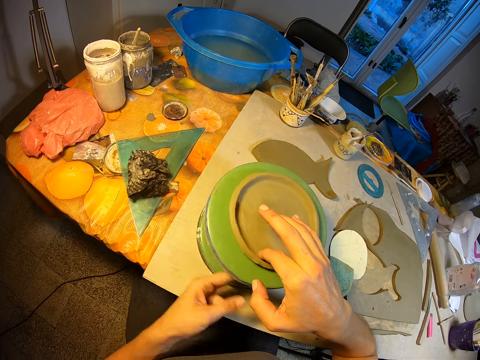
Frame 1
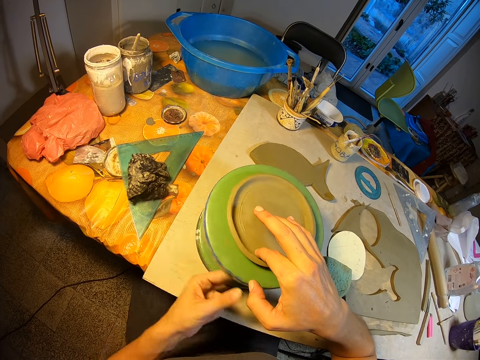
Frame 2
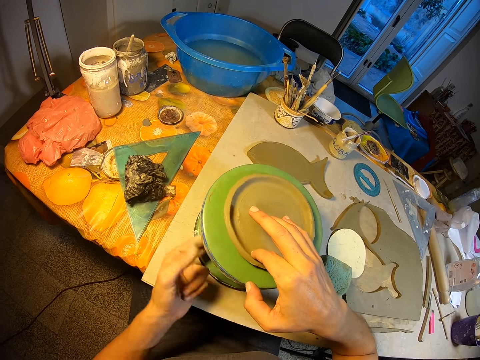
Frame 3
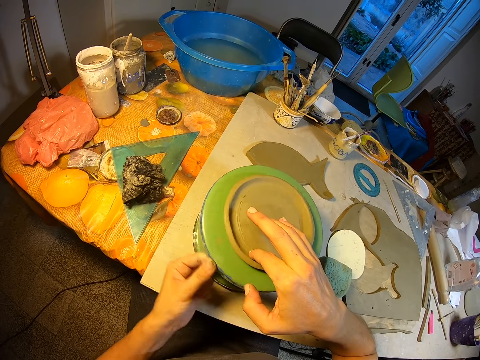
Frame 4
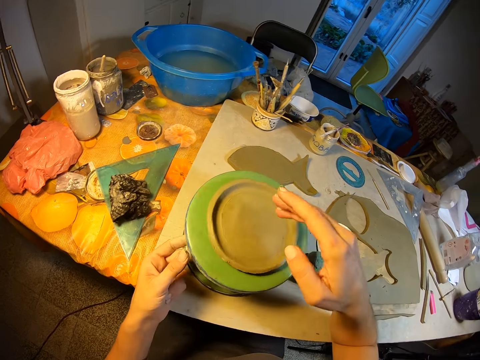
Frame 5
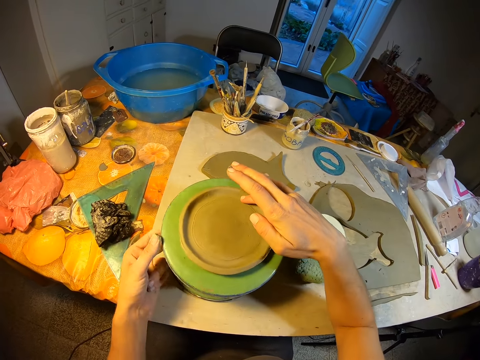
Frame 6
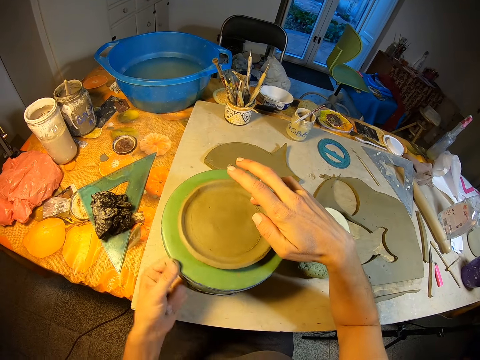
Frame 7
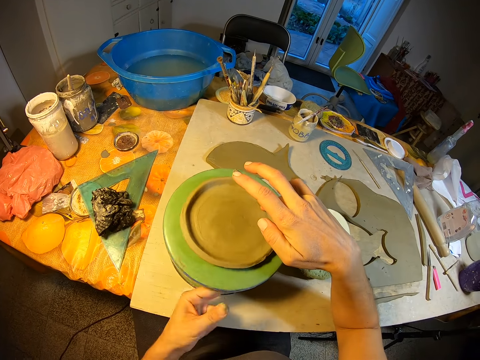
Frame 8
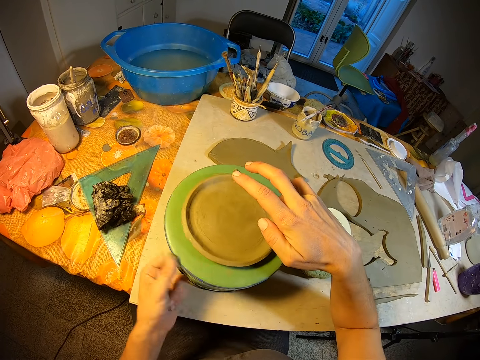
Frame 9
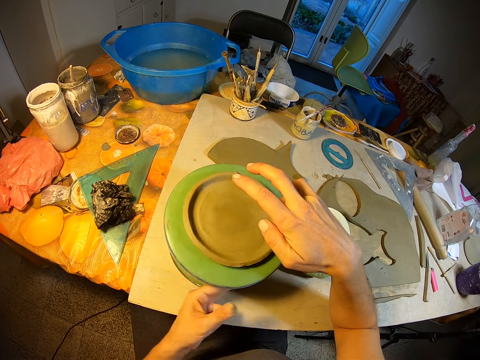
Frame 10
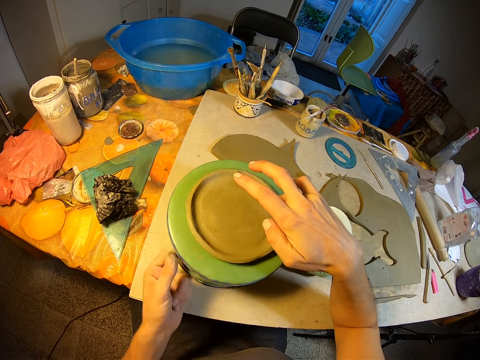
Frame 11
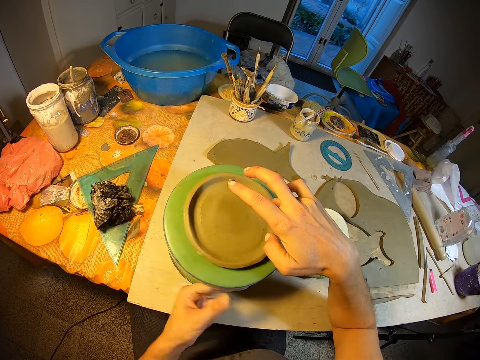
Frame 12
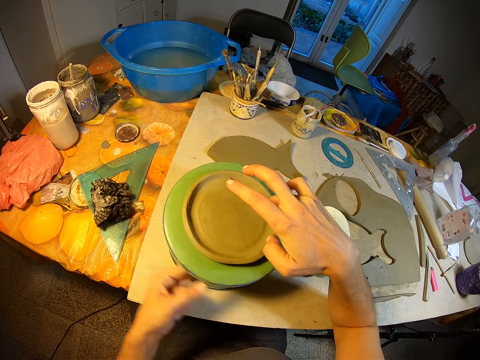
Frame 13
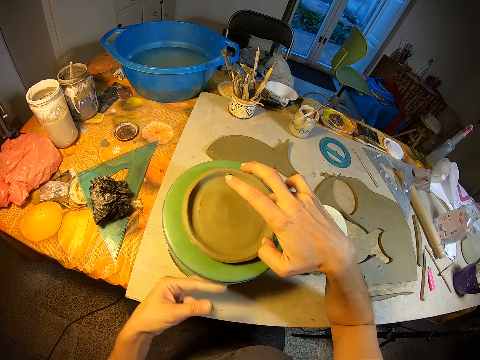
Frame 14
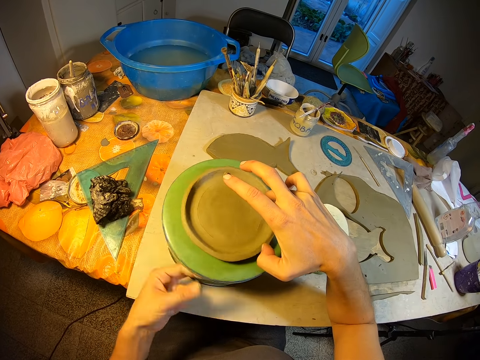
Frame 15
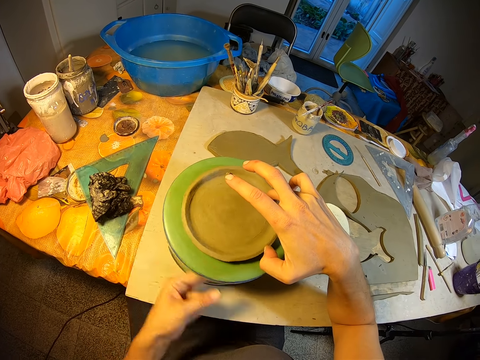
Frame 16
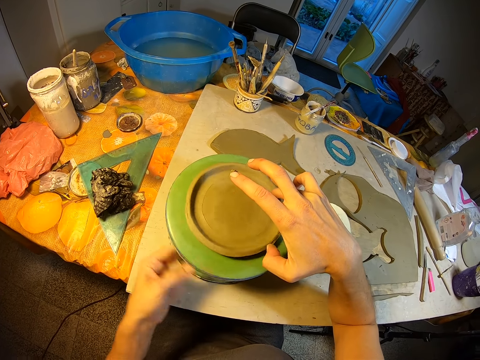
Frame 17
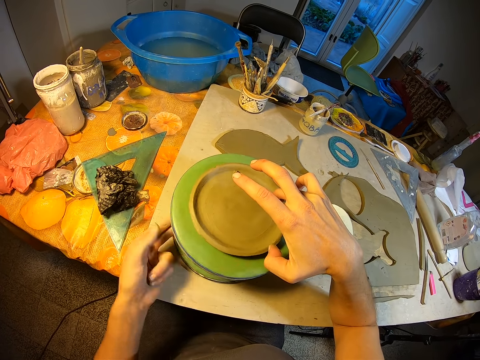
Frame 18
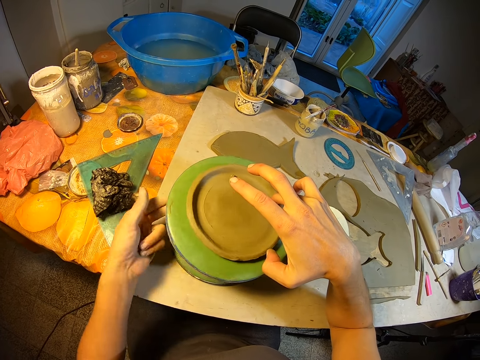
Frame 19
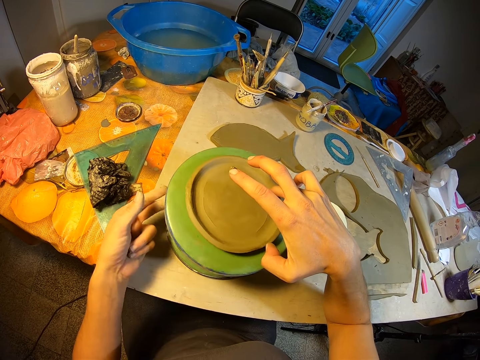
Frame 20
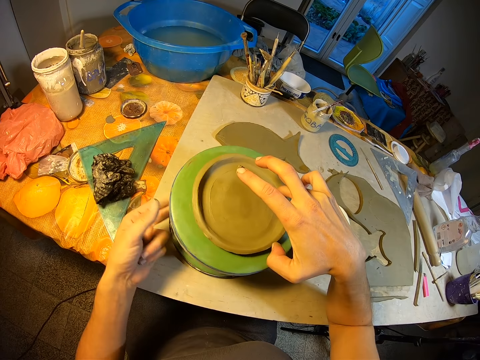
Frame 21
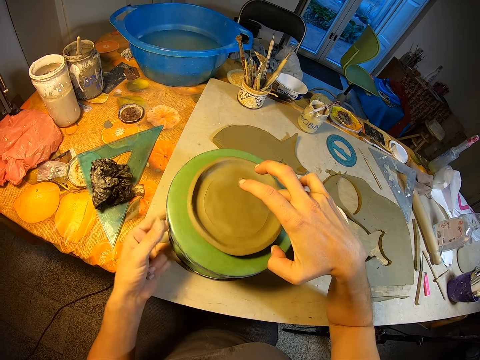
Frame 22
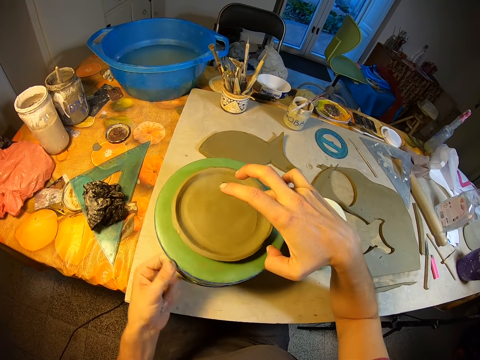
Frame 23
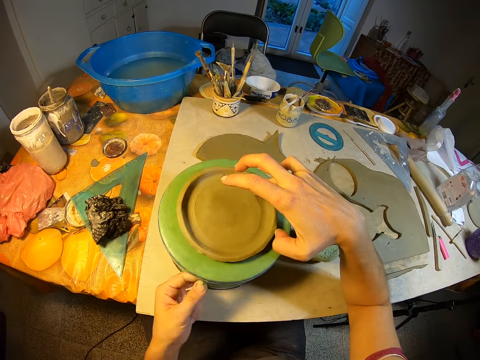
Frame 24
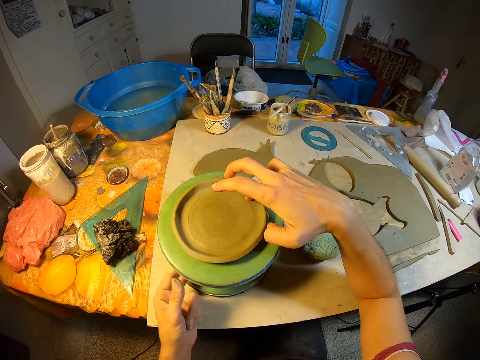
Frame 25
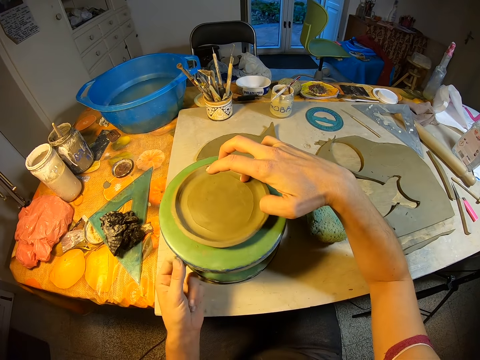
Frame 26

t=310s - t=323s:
The camera wearer smoothens the clay mold on the revolving seat on the table with her right hand. She rotates the revolving seat on the table with her left hand.

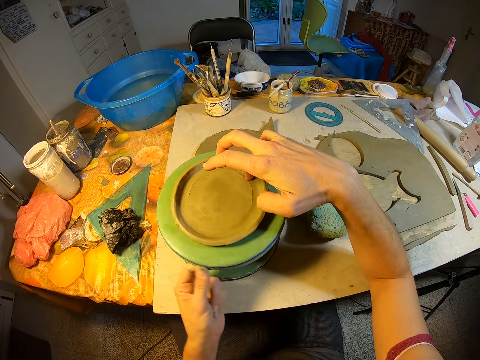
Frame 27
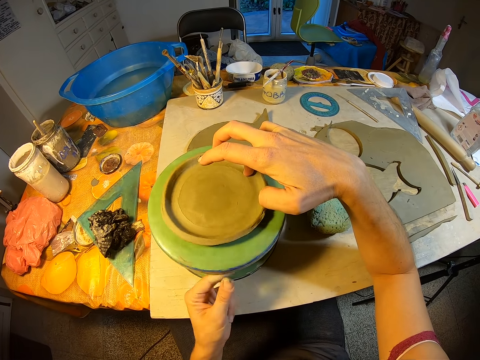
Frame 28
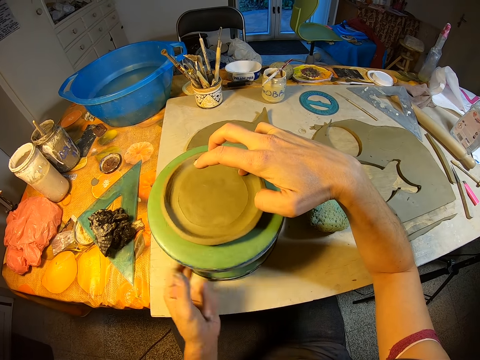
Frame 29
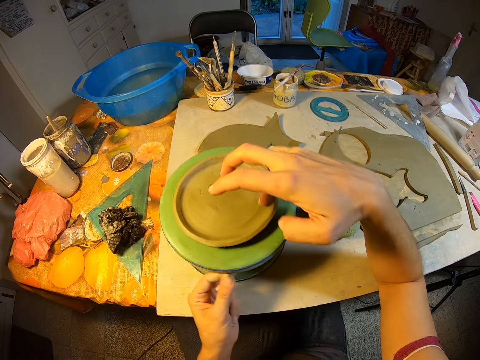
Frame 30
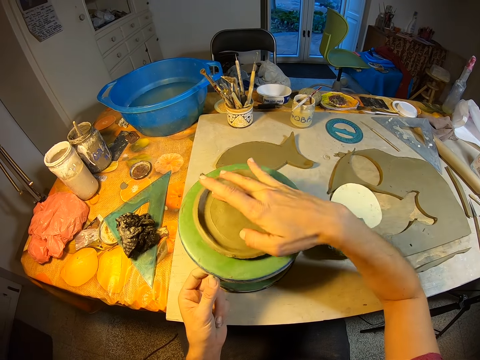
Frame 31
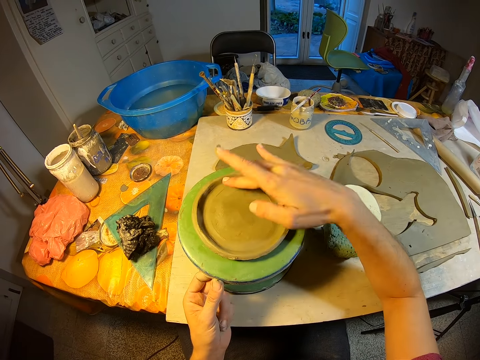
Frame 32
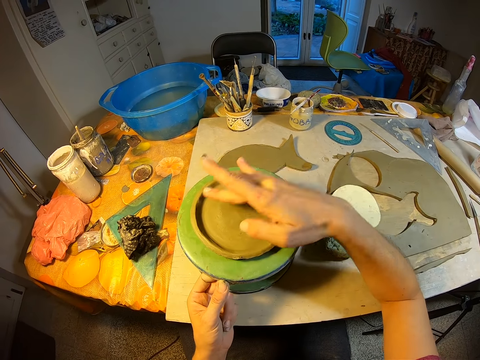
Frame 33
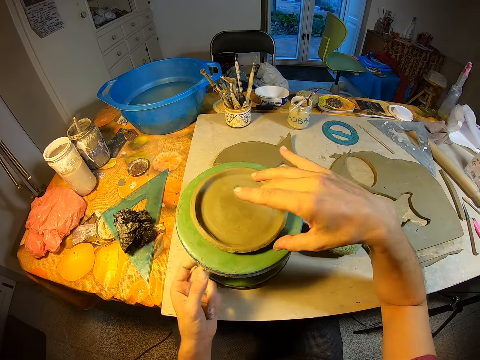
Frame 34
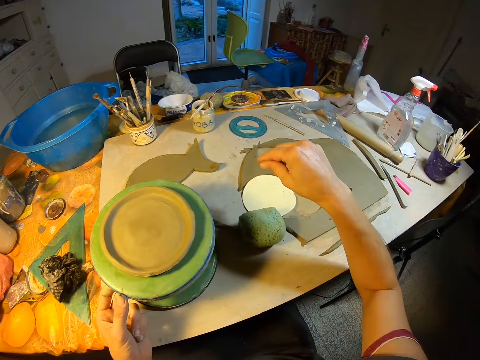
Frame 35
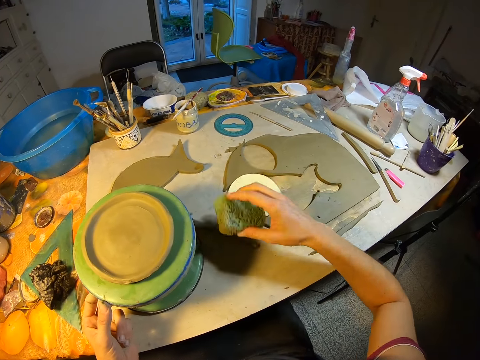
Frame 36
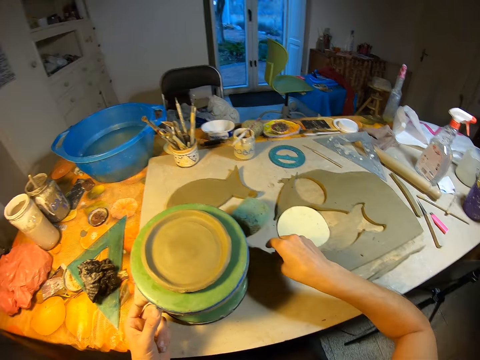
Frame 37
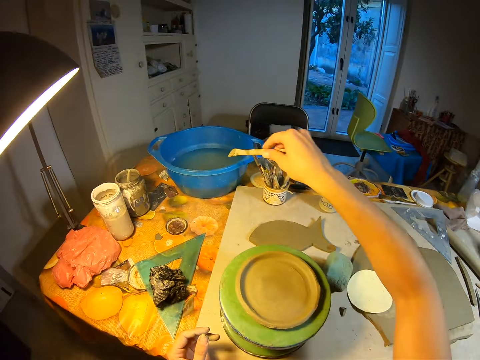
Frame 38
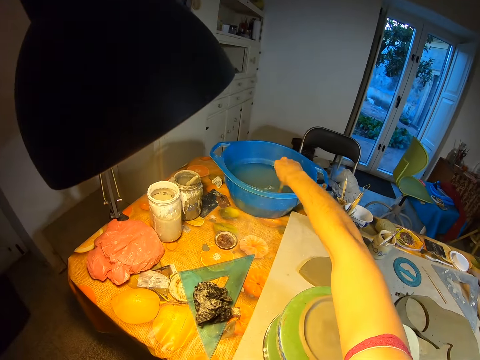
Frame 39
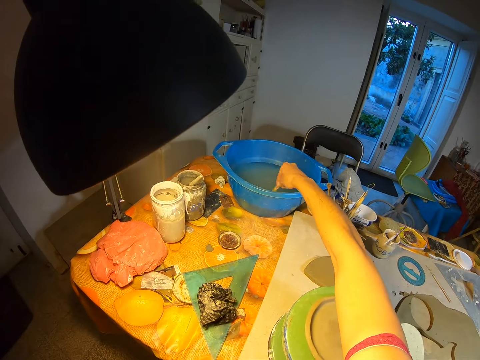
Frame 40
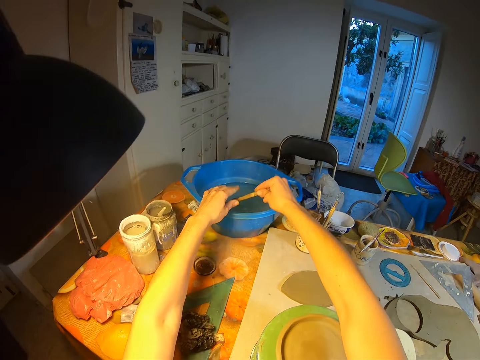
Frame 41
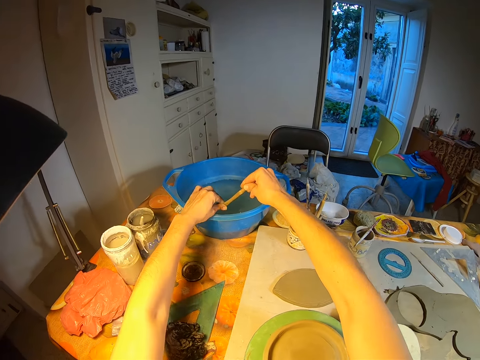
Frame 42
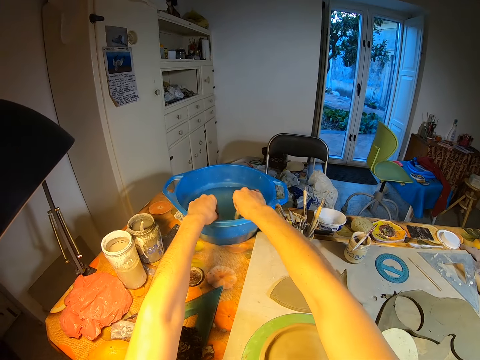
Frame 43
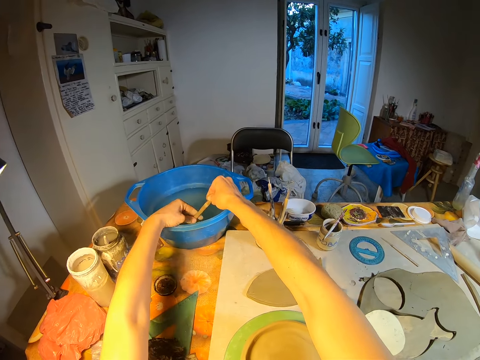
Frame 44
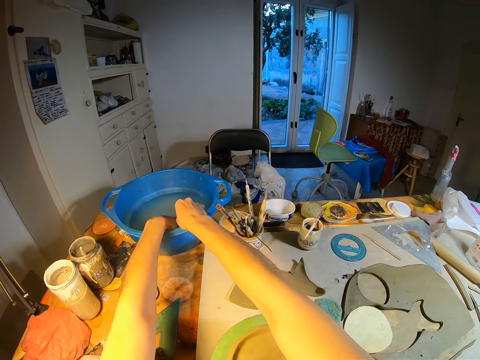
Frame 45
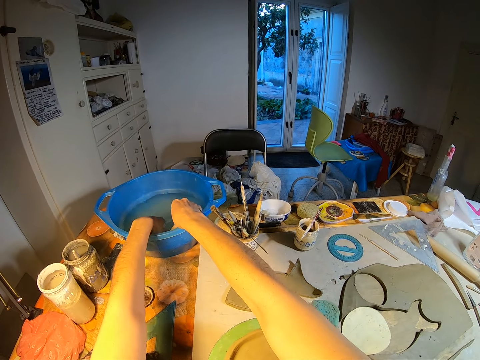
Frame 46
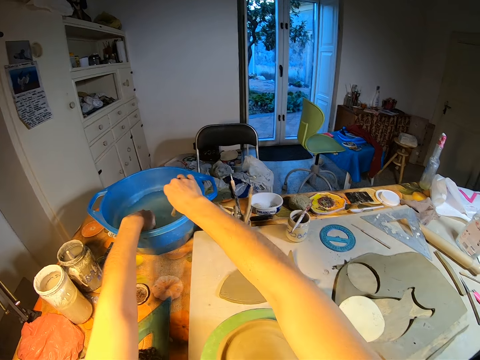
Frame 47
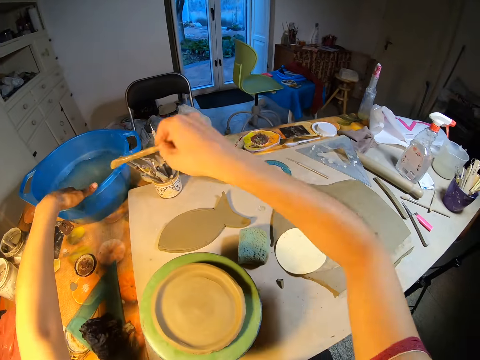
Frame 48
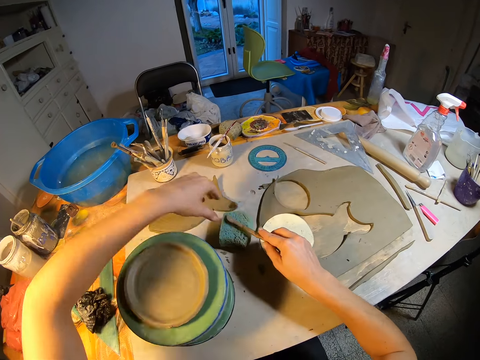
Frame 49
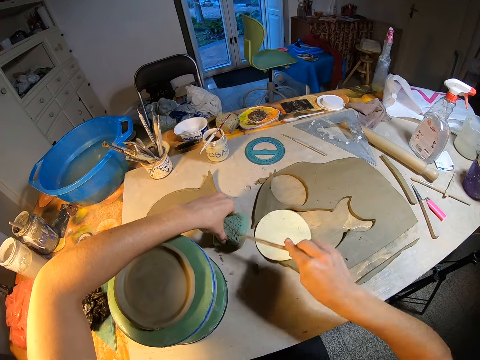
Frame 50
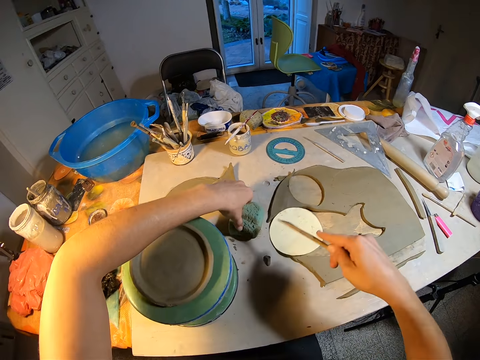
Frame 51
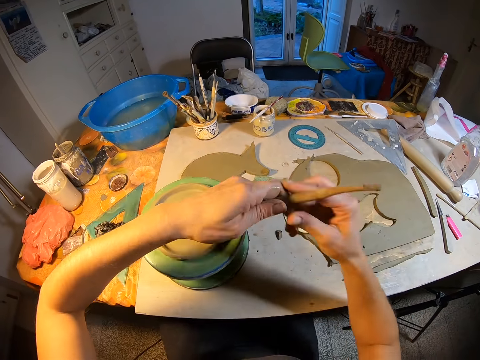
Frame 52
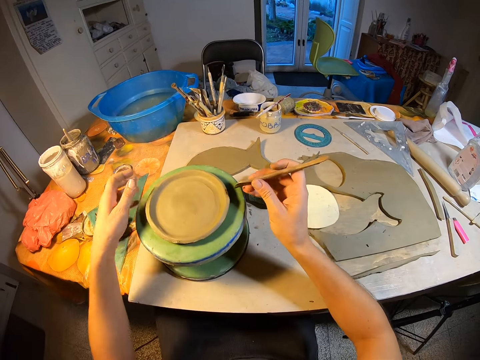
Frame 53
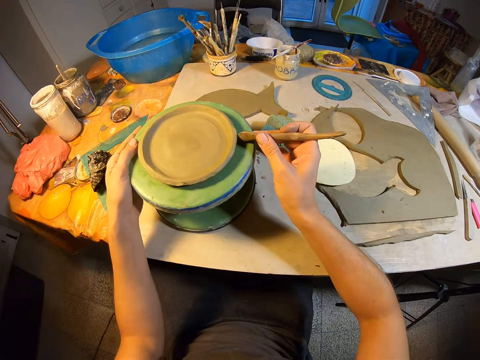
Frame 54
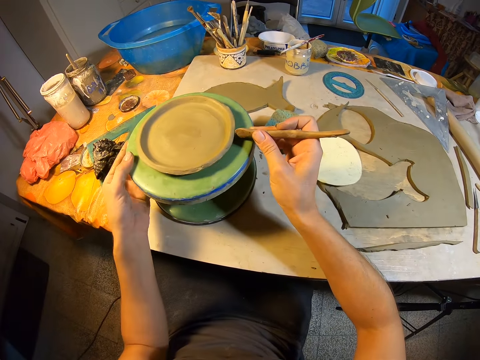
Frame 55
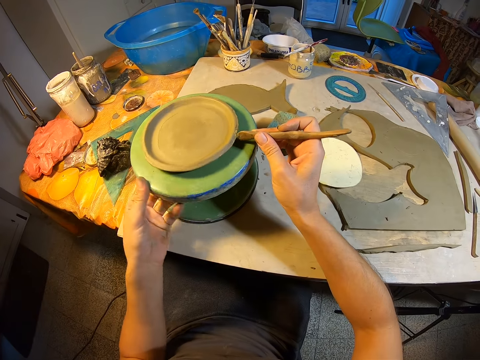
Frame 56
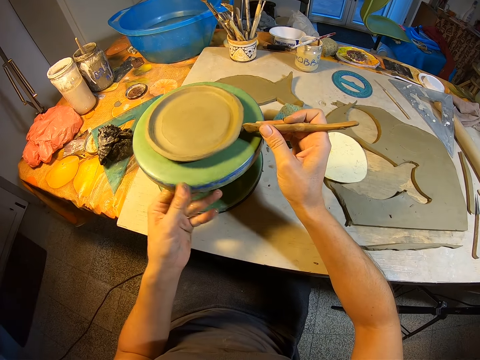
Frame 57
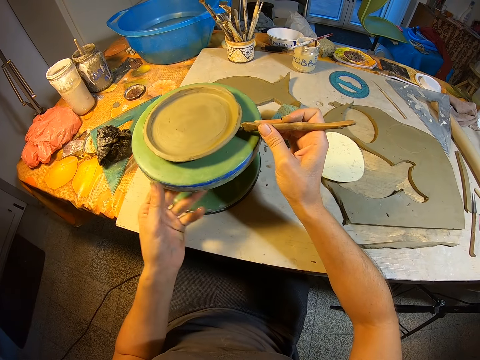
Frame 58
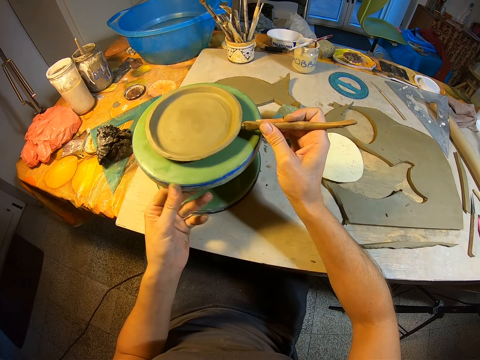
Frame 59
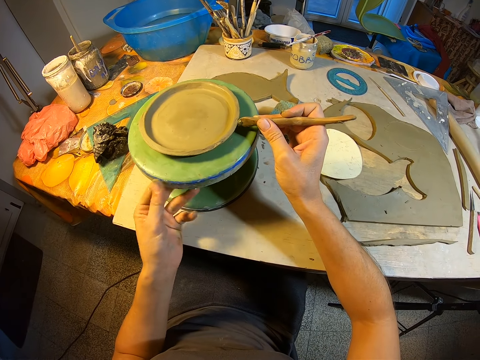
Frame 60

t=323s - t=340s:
The camera wearer smoothens the clay mold on the revolving seat on the table with her right hand. She tilts the clay plate with her right hand. She picks up the foam or sponge from the table with her right hand. She drops the foam from her right hand to the table. She picks up a clay knife or wooden molding stick from the table with her right hand. She dips the clay knife into the bowl of water on the table with her right hand. She wipes the clay knife in her right hand with her left hand. She dips the clay knife into the bowl of water on the table with her right hand. She wipes the clay knife in her right hand with her left hand. She dips the clay knife into the bowl of water on the table with her right hand. She dips her left hand into the bowl of water on the table. She washes the wooden molding stick. She places the clay knife in her right hand on the foam on the table. She holds the foam on the table with her left hand. She wipes the clay knife in her right hand on the foam on the table. She passes the clay knife to her left hand. She passes the clay knife to her right hand. She holds the revolving seat on the table with her left hand. She shapes the clay plate with the wooden molding stick. She places the clay knife at the edge of the clay mold on the revolving seat on the table with her right hand. She rotates the revolving seat on the table with her left hand.
